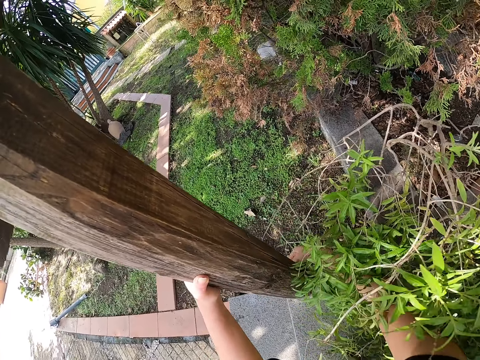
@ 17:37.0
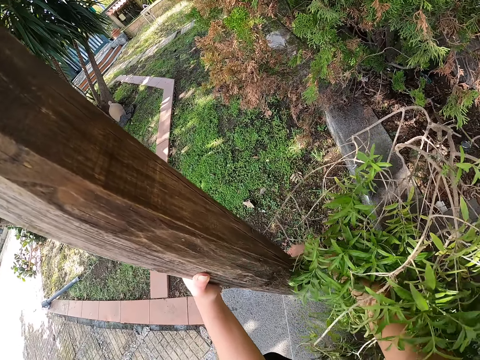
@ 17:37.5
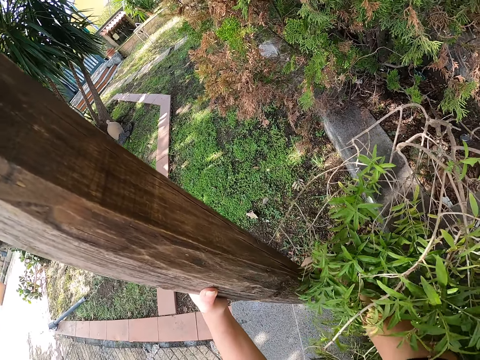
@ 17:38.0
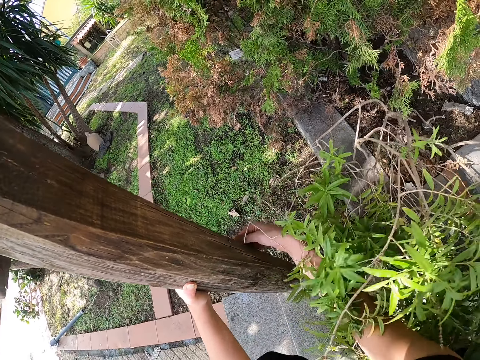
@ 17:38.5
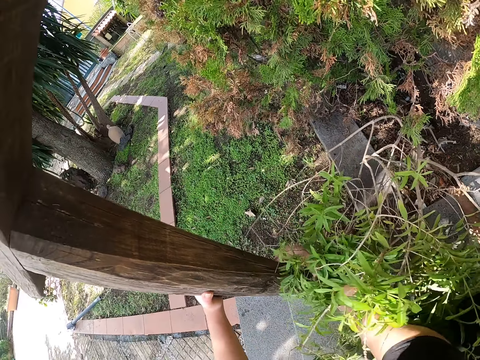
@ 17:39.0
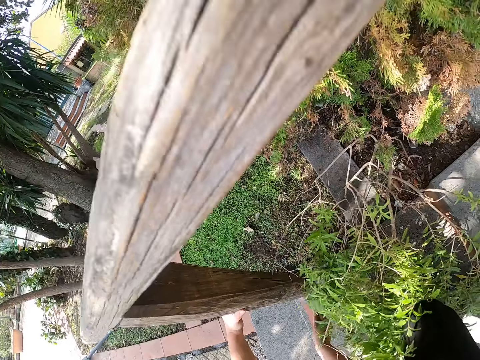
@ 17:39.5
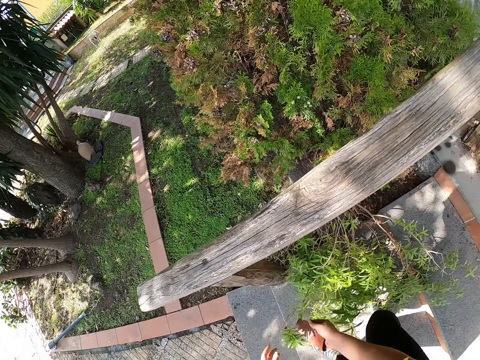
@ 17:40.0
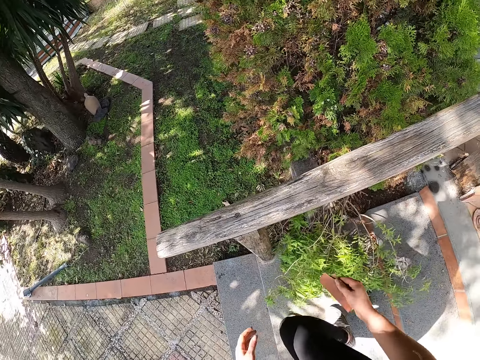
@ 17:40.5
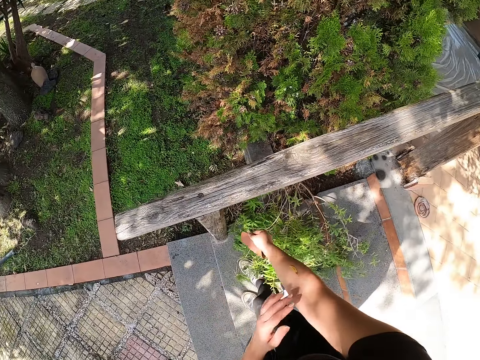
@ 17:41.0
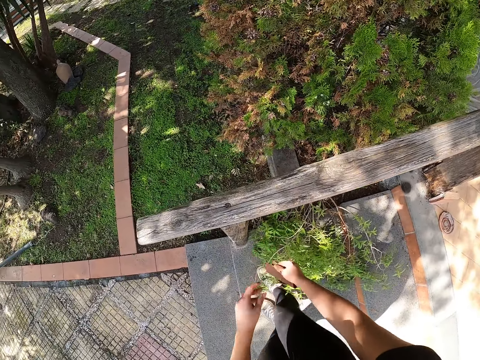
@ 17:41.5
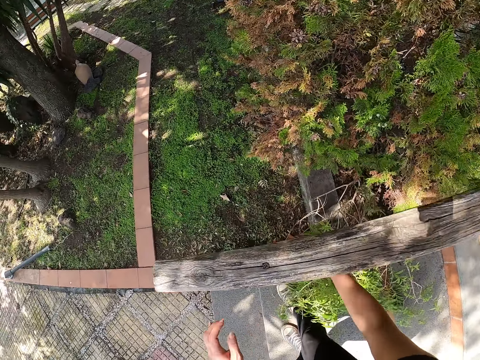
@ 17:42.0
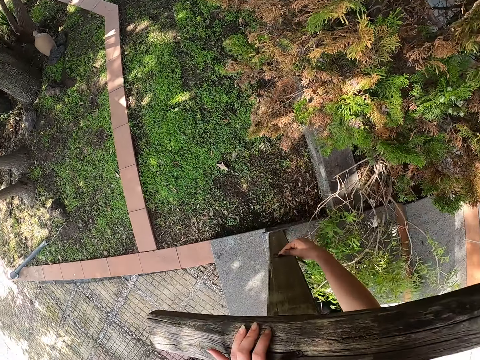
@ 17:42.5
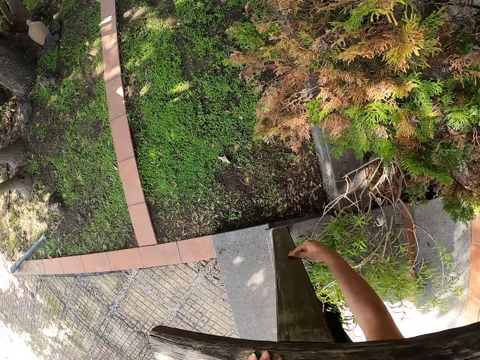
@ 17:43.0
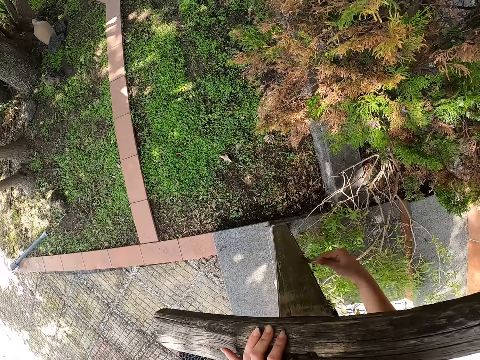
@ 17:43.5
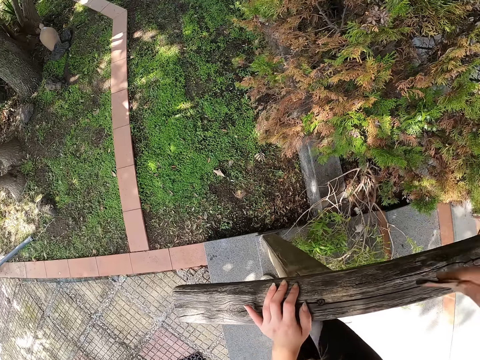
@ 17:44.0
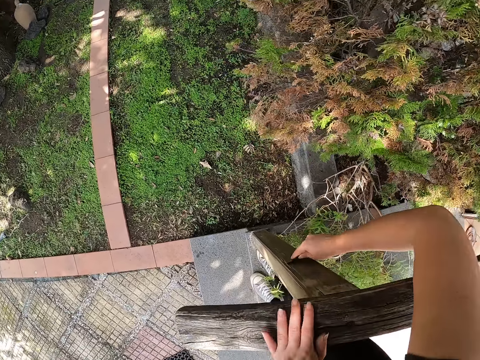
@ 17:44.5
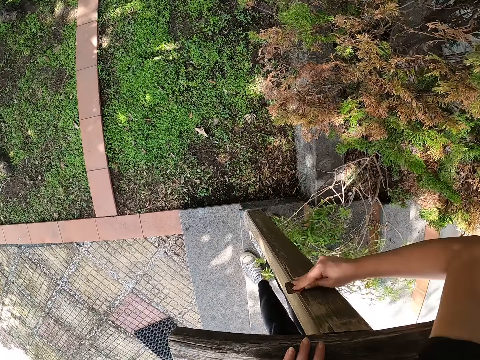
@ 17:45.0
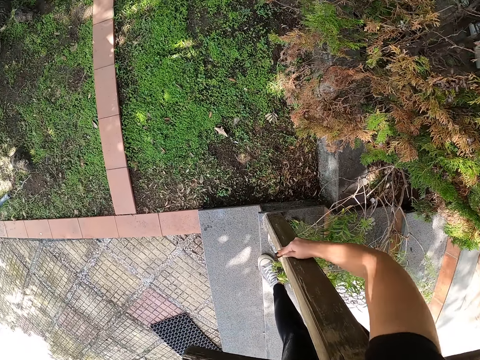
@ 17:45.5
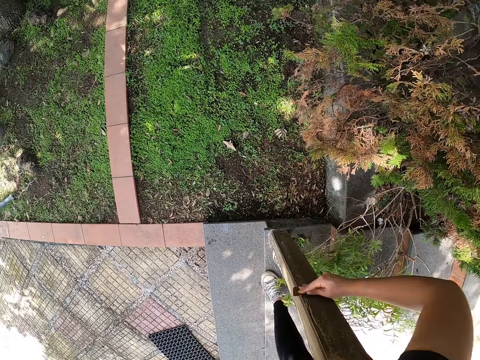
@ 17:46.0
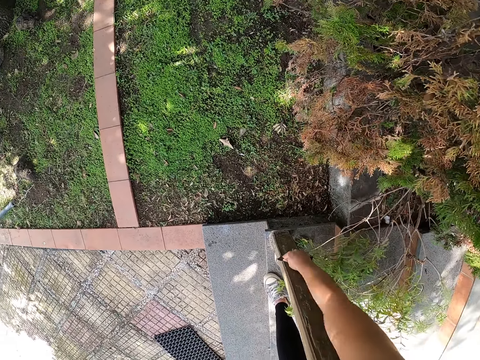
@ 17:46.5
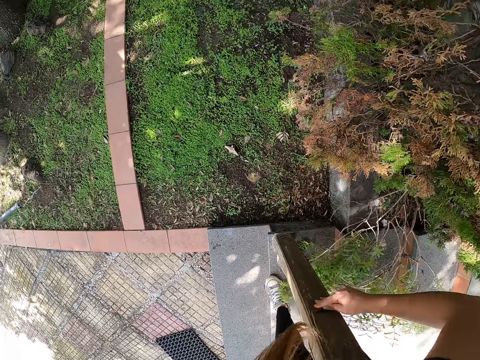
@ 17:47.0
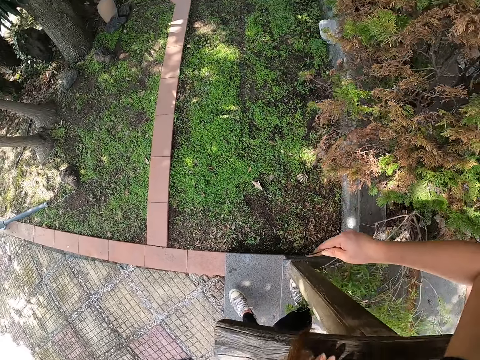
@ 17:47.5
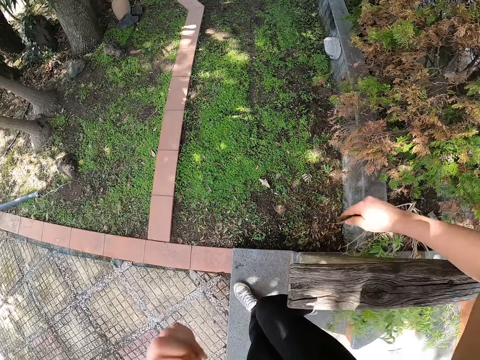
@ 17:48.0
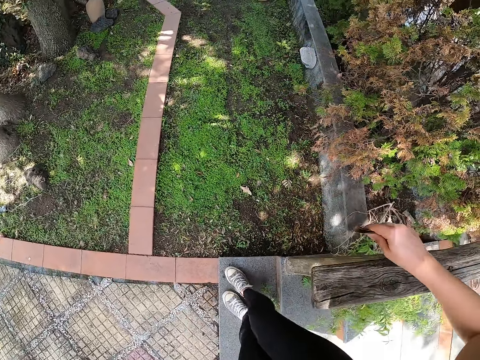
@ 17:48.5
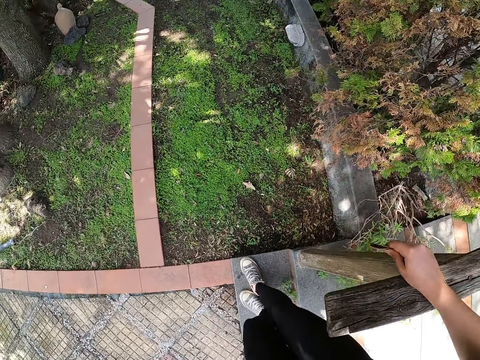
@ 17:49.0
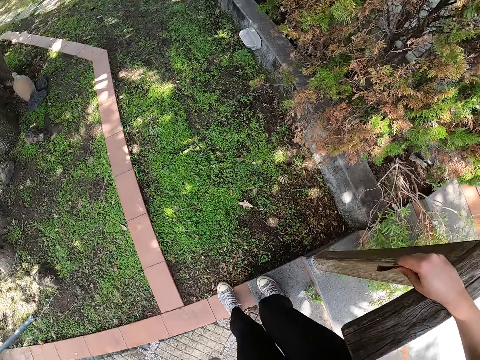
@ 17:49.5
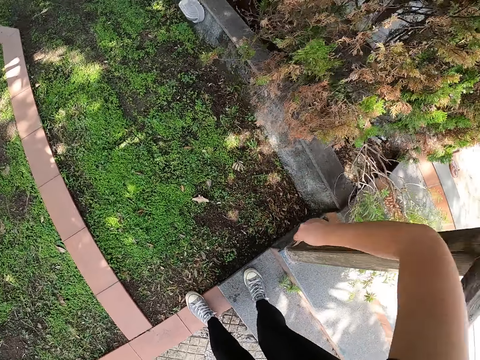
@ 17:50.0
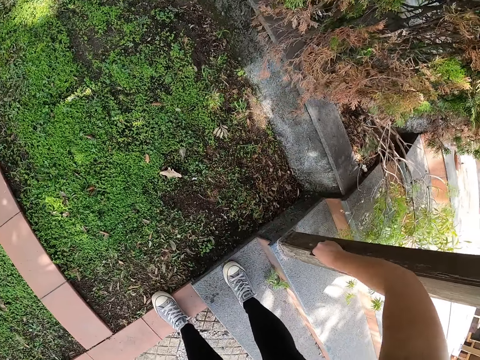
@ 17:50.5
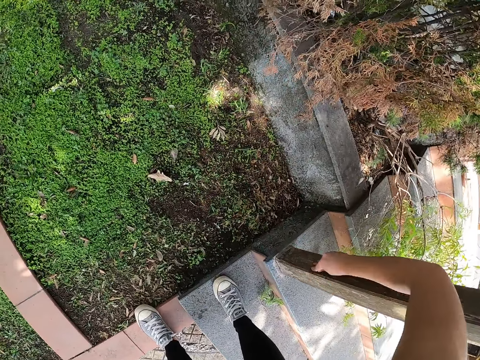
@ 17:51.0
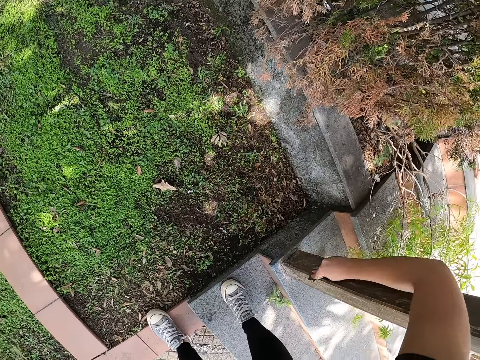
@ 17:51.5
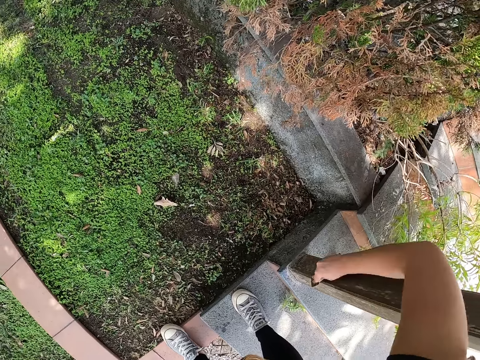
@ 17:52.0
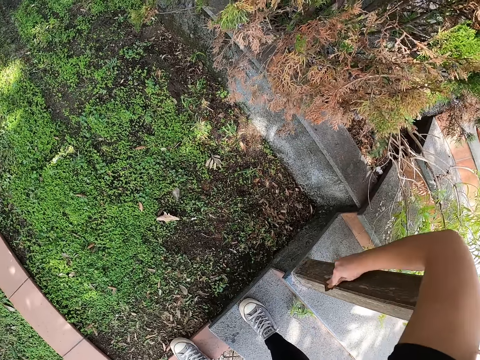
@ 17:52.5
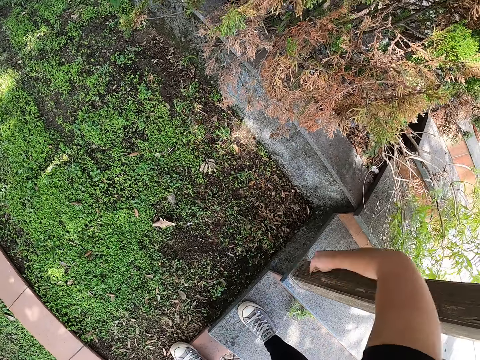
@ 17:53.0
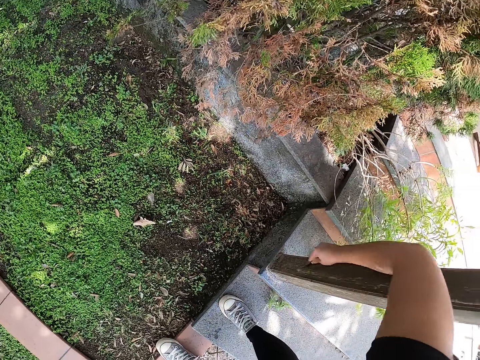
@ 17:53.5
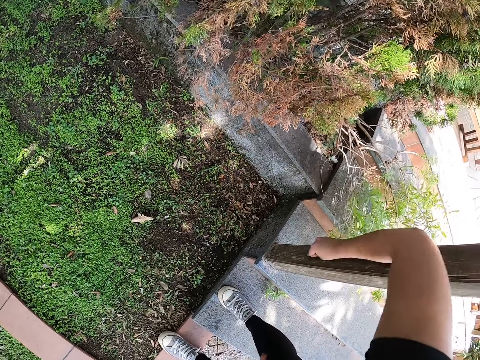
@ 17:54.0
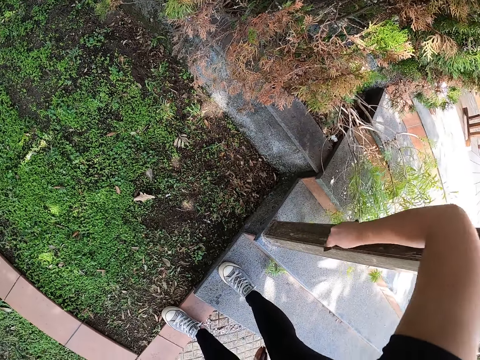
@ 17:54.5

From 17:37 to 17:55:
The camera wearer stands to her feet. She touches the balcony rail and rubs the sandpaper on the balcony rail. She continues cleaning the wooden members with sandpaper. She lifts her hand. She rubs the sandpaper on the balcony rail. She moves her leg. She climbs down the stairs. She touches the balcony rail. She moves her leg. She rubs the sandpaper on the balcony rail. She continues cleaning the wooden member with sandpaper.

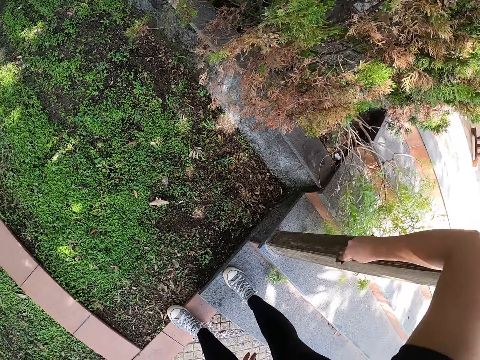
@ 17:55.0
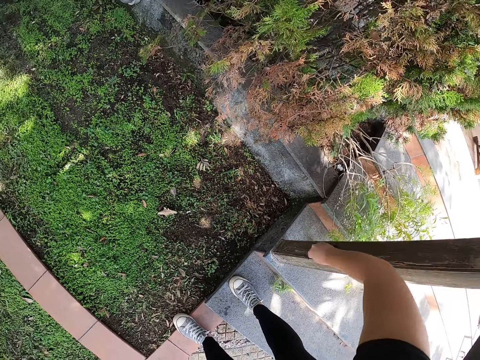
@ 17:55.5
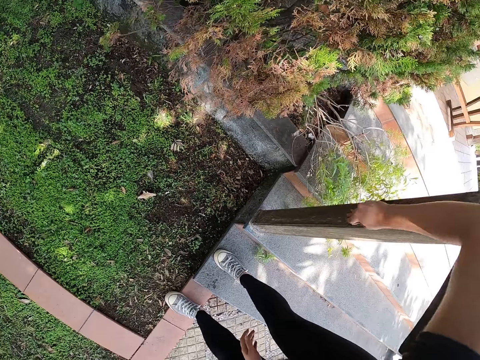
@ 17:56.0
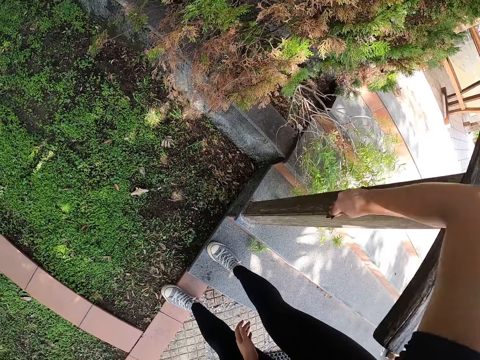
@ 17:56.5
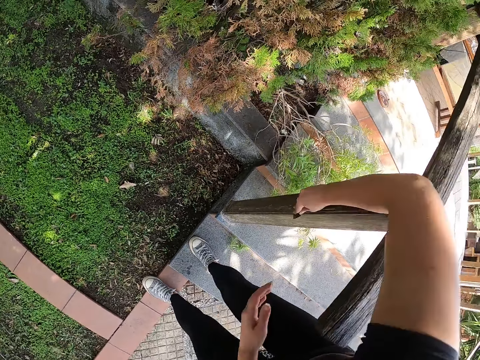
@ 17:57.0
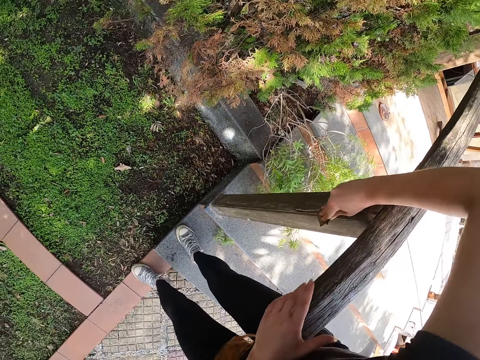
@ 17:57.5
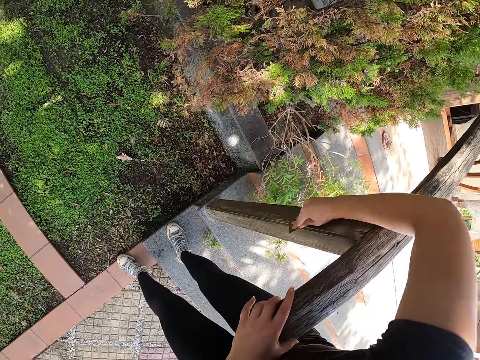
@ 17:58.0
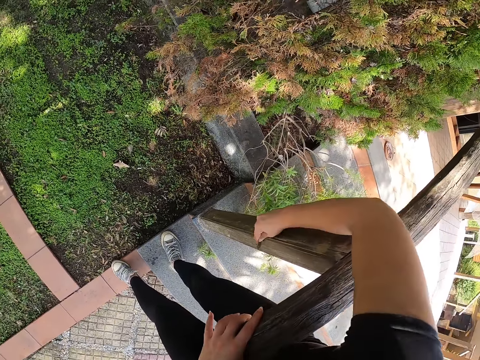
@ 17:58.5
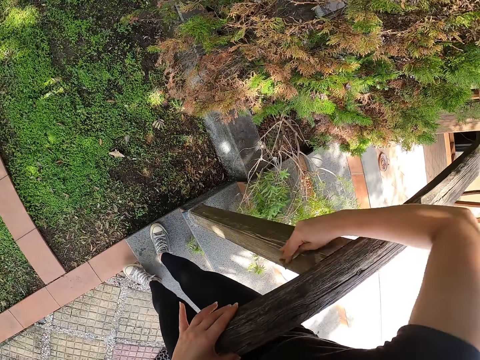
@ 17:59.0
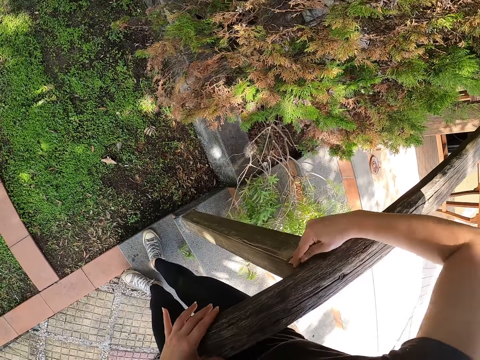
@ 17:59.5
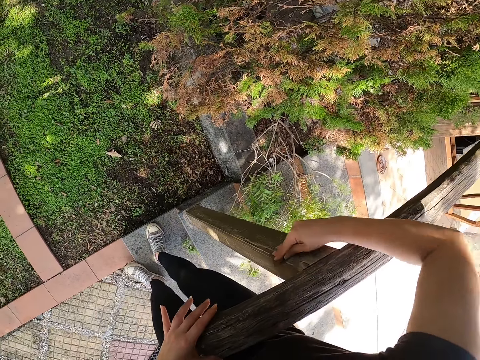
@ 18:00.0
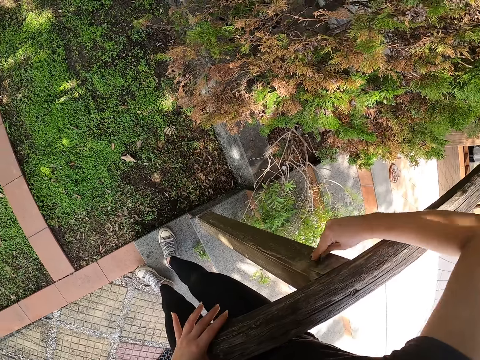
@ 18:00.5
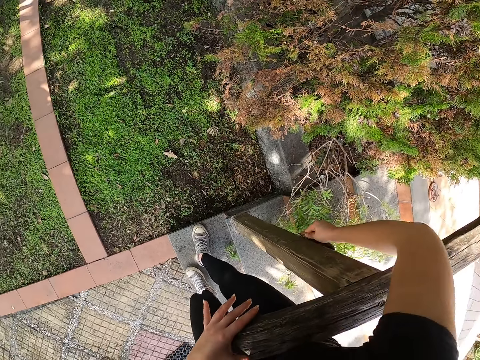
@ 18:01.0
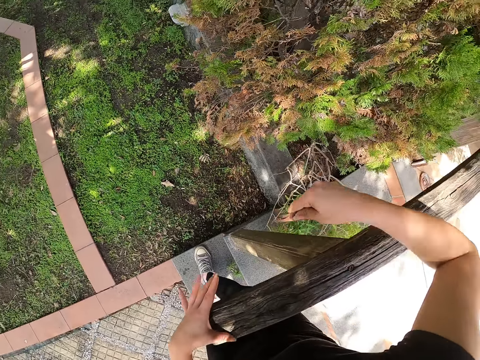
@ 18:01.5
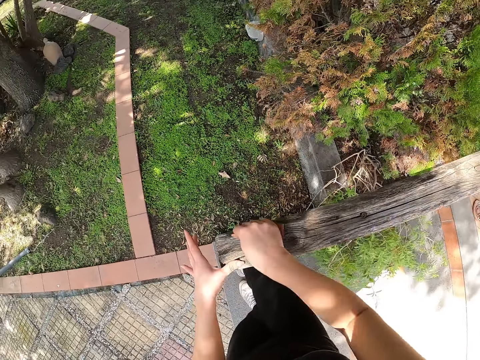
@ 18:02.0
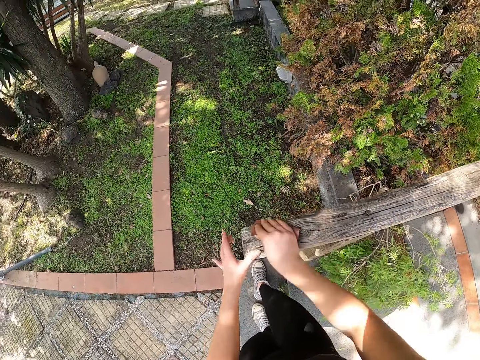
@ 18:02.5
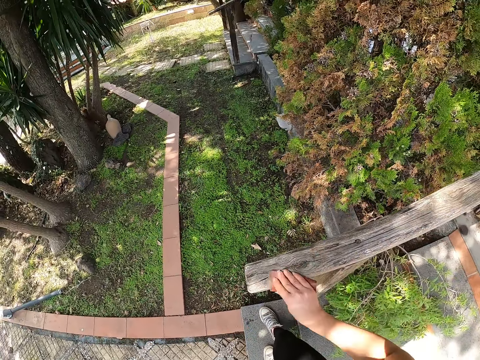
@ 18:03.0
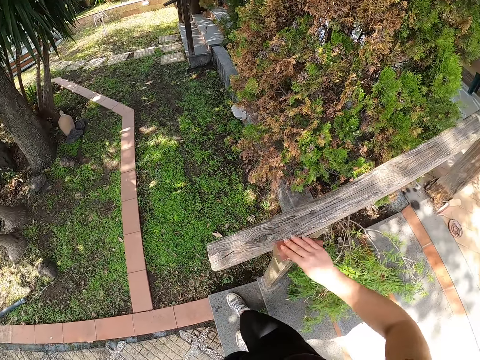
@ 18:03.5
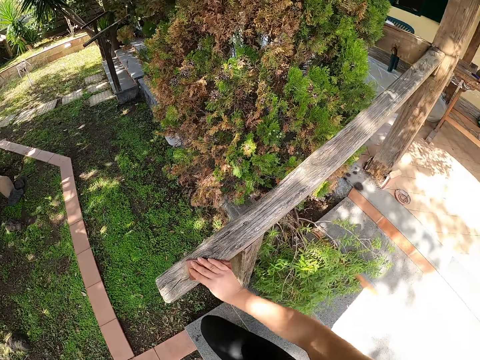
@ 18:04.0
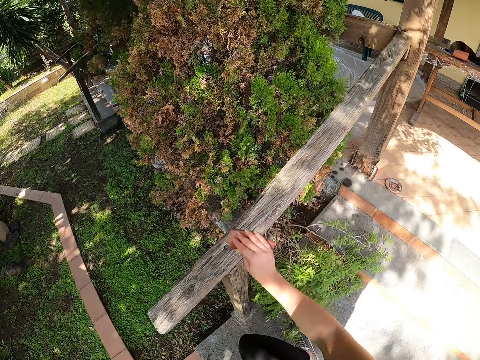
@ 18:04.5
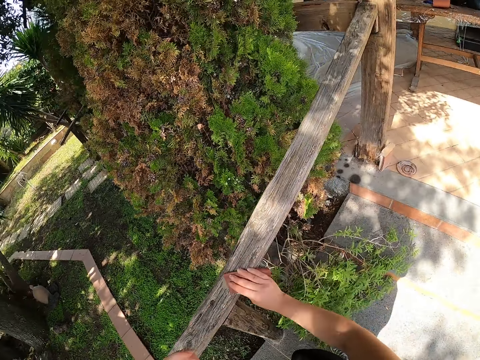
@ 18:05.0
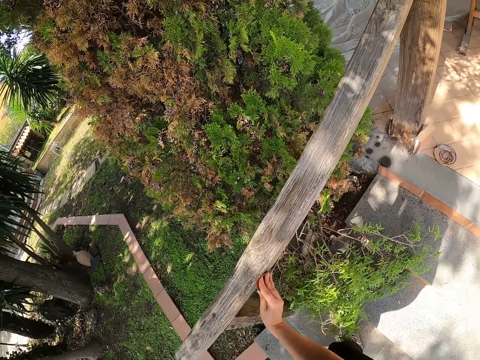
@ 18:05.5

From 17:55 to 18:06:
The camera wearer touches the balcony rail. She moves her leg.
